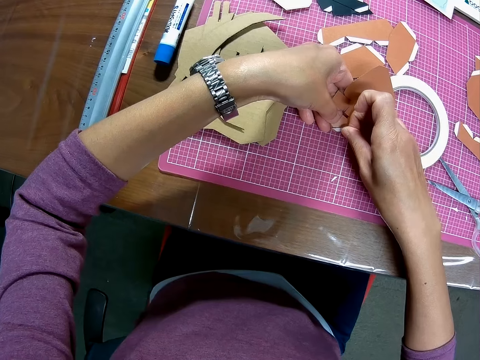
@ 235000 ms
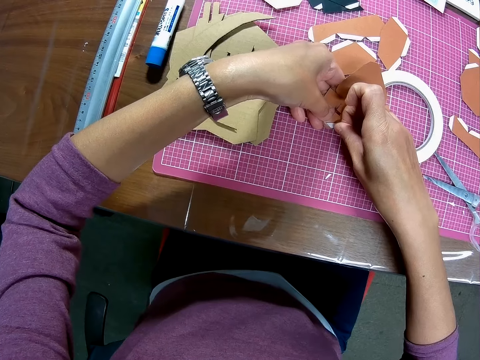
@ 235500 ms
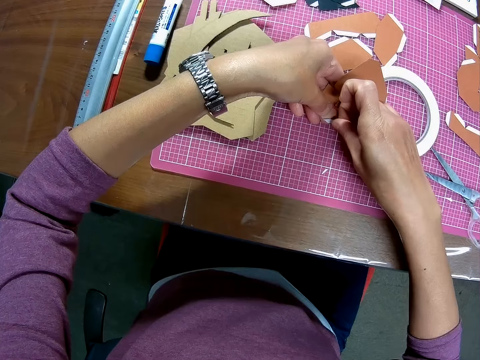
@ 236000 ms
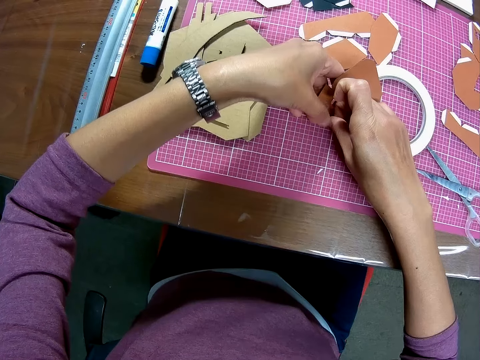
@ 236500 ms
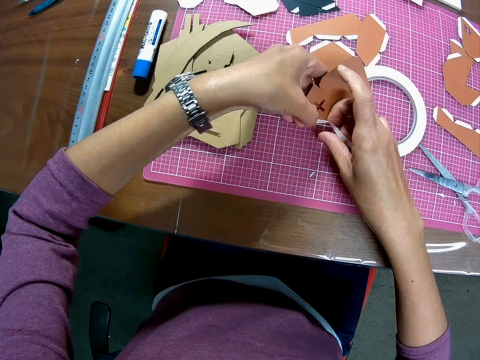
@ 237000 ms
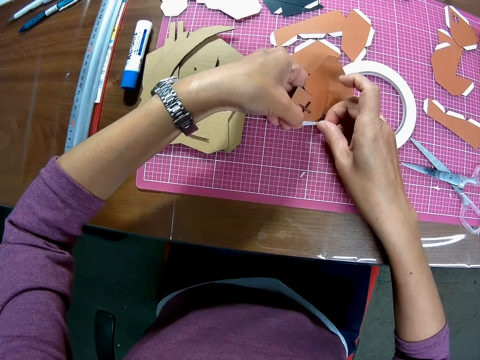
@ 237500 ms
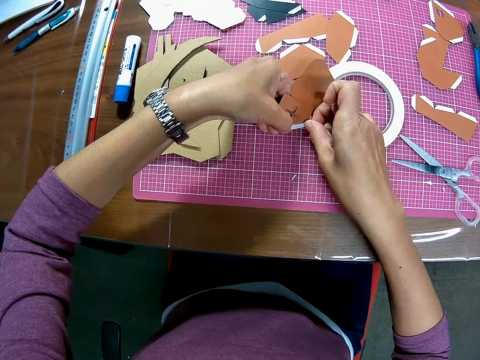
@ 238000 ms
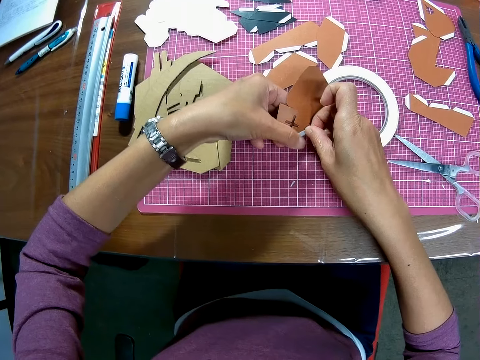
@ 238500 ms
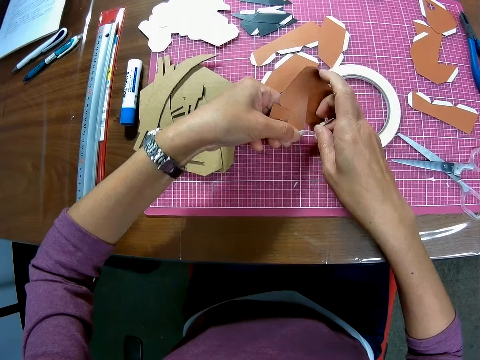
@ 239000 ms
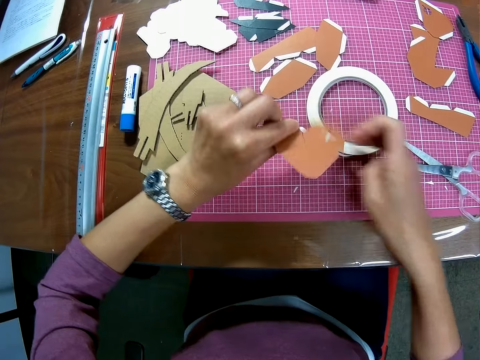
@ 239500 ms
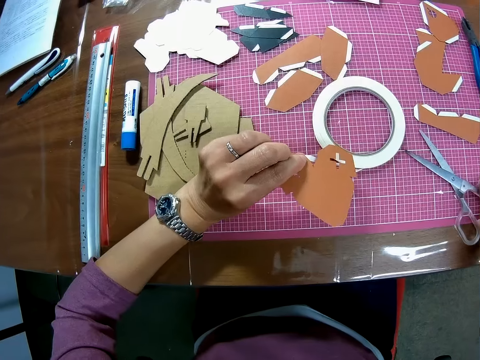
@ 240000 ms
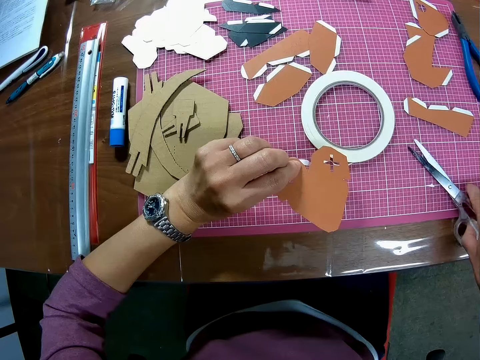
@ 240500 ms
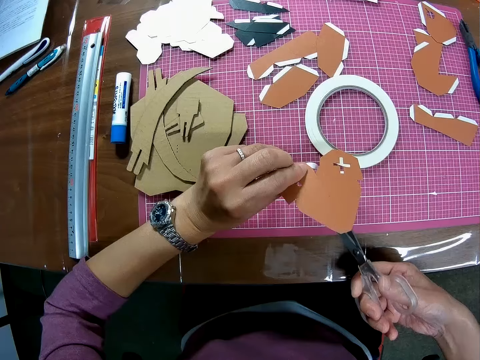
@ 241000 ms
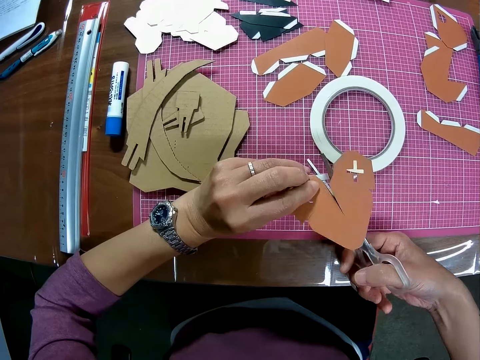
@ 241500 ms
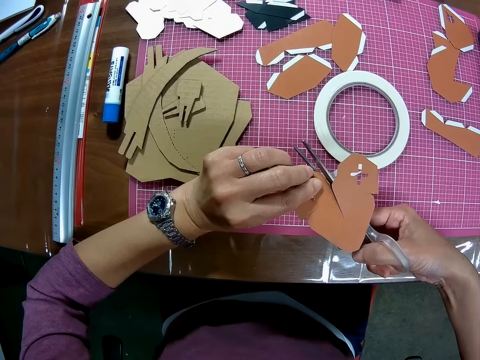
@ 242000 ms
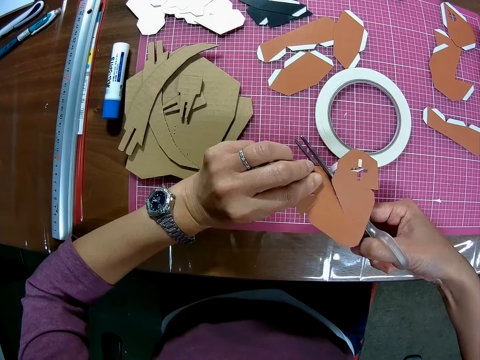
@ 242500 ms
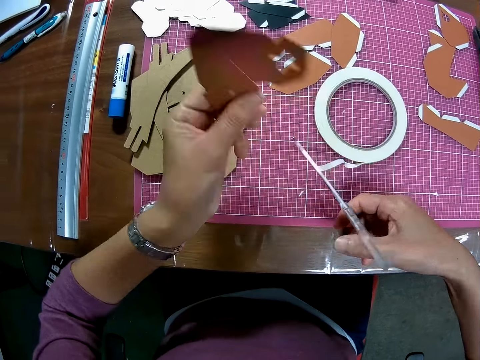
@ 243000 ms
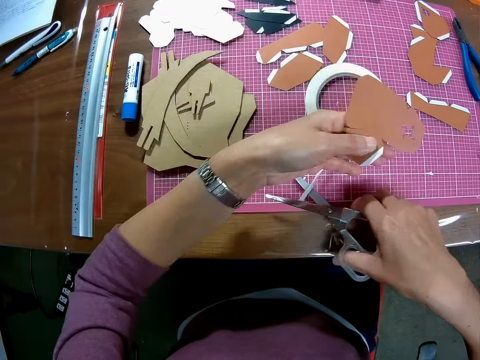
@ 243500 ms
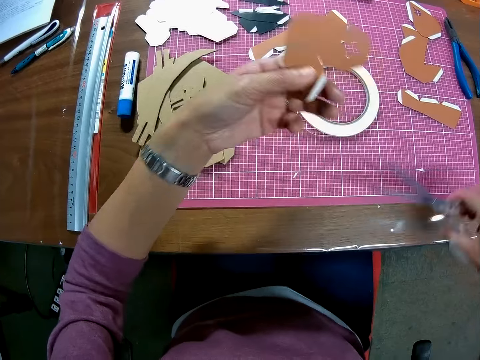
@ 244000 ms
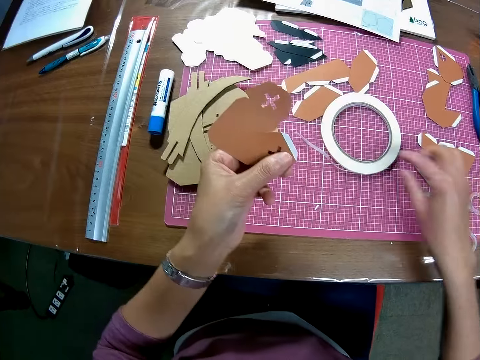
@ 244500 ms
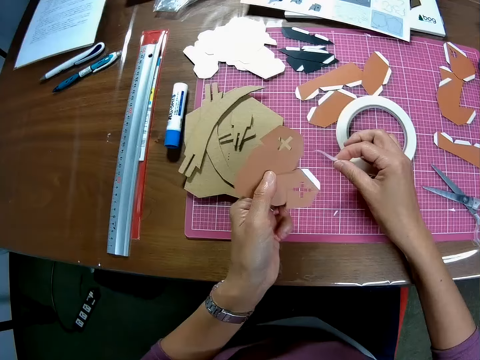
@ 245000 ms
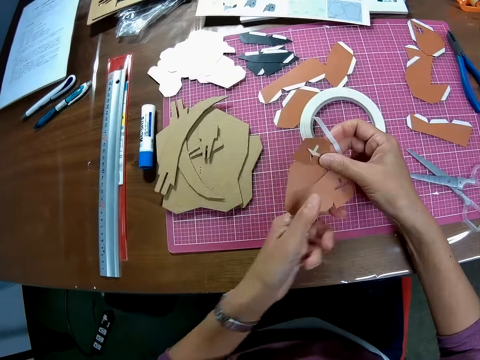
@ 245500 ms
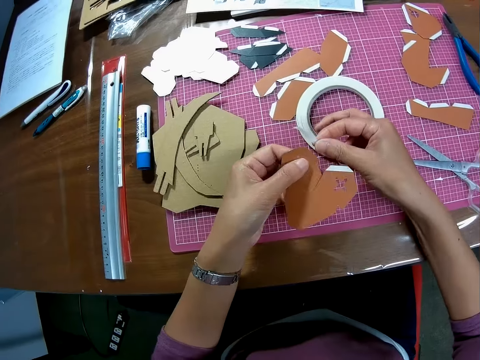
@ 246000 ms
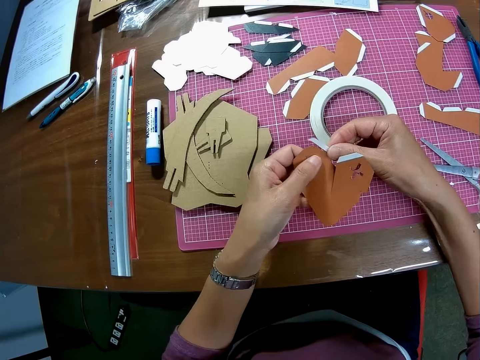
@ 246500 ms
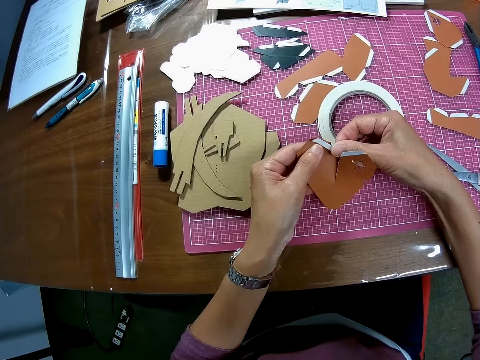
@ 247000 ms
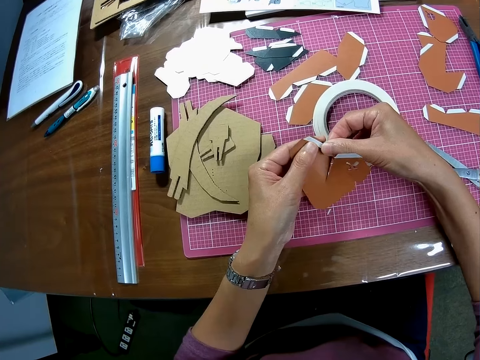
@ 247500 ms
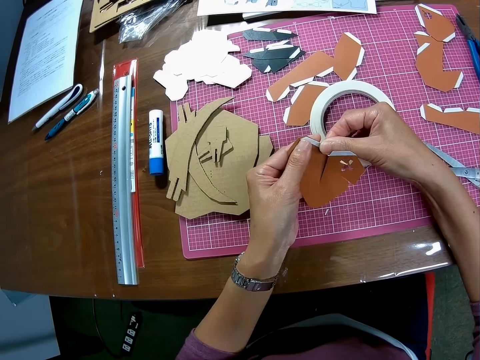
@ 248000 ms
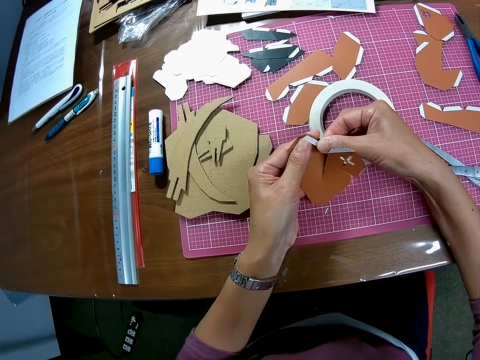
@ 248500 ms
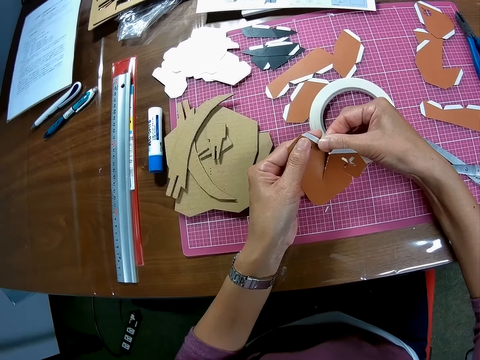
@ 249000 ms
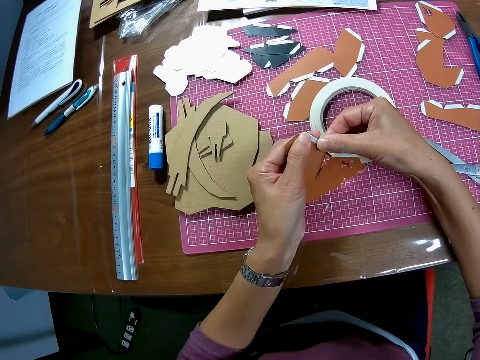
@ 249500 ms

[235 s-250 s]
The camera wearer tapes the edge of the paper with the tape on his right hand. He turns the piece of paper. He picks up the scissors with his right hand on the cutting mat on the table. He cuts the tape with the scissors. He removes the tape on the scissors with his left hand. He drops the scissors with his right hand on the cutting mat on the table. He picks up the tape on the cutting mat on the table with his right hand. He tapes the edge of the paper with the tape on his right hand.

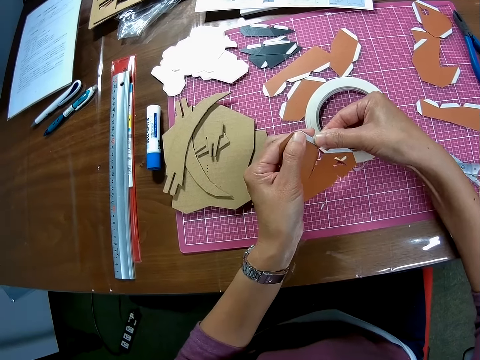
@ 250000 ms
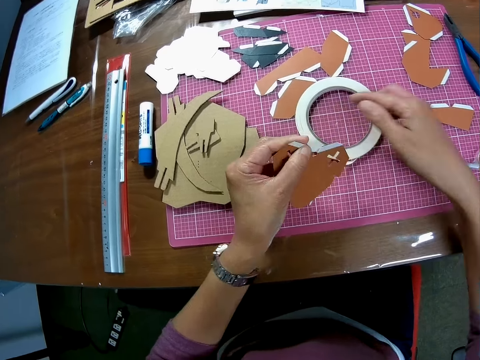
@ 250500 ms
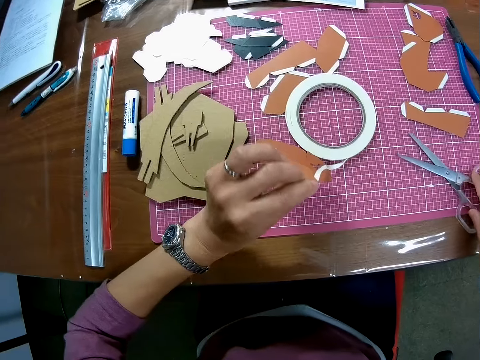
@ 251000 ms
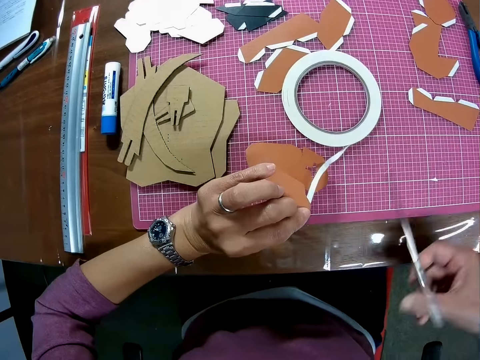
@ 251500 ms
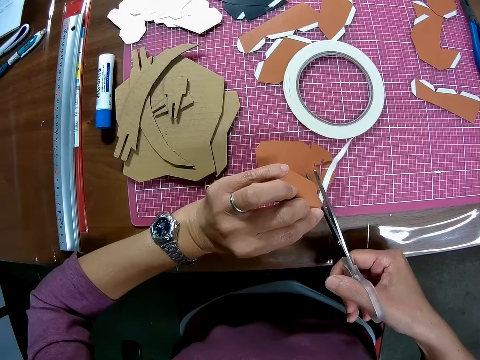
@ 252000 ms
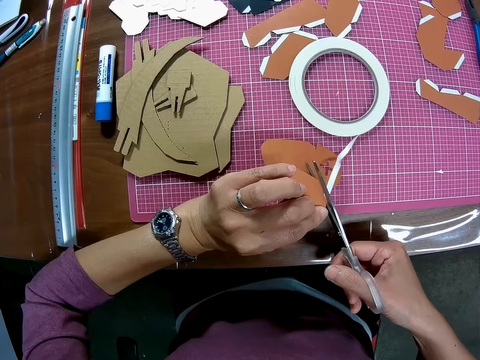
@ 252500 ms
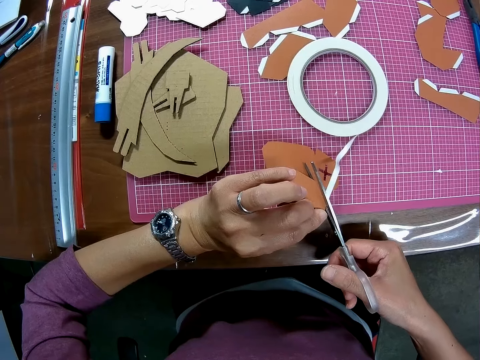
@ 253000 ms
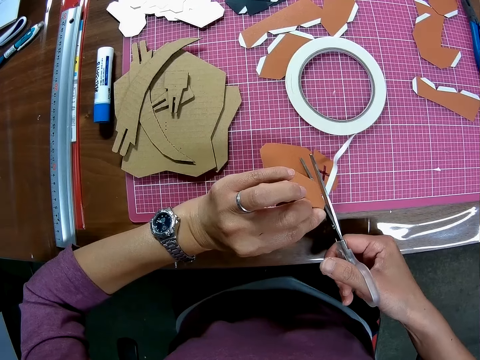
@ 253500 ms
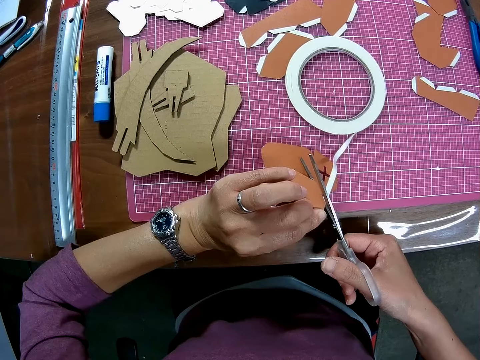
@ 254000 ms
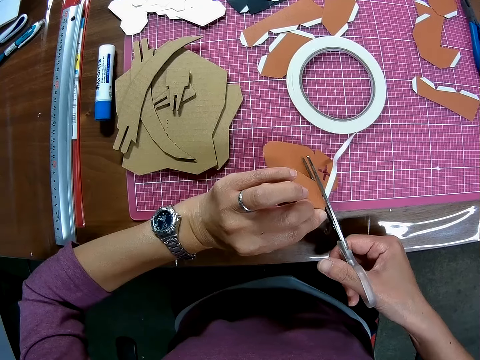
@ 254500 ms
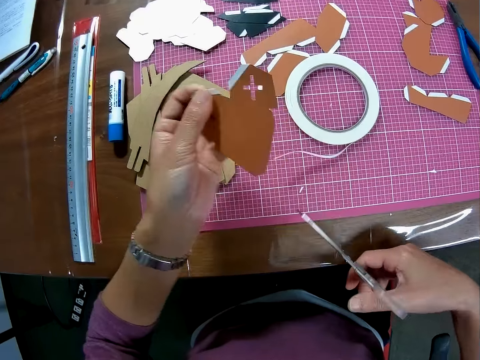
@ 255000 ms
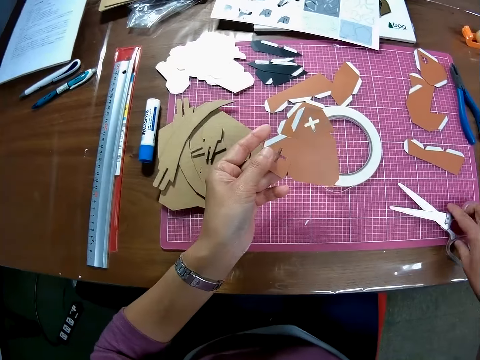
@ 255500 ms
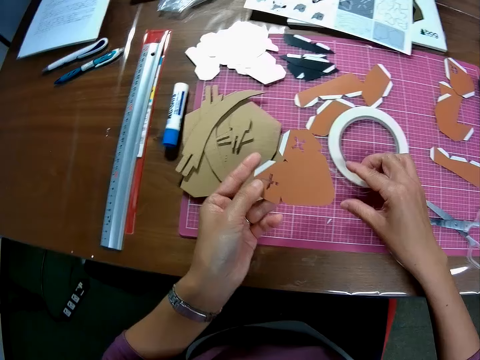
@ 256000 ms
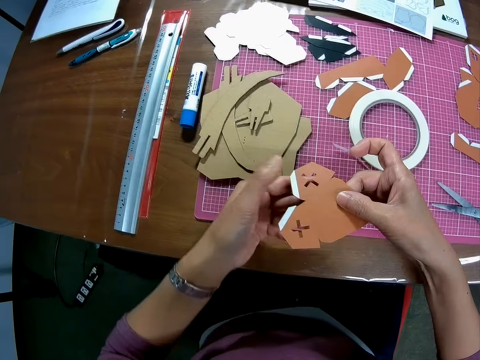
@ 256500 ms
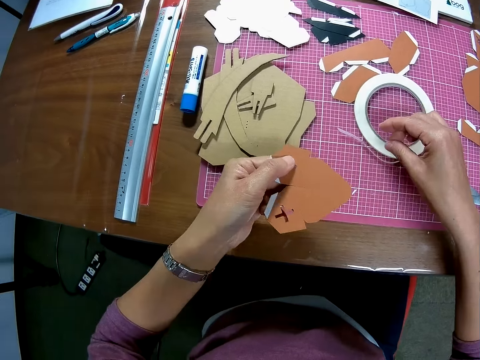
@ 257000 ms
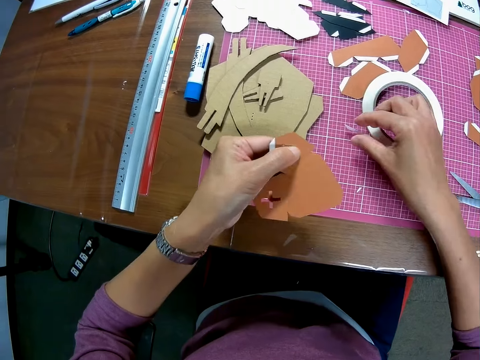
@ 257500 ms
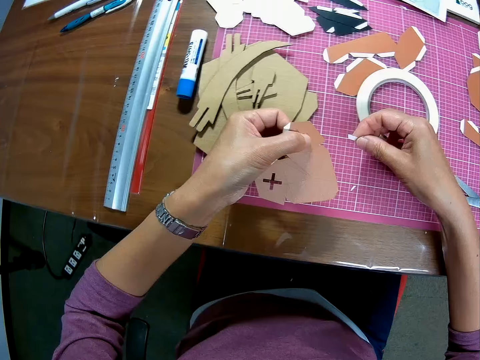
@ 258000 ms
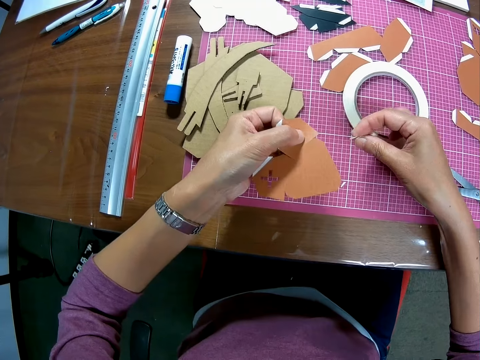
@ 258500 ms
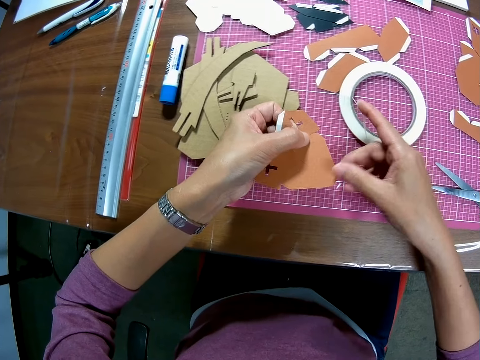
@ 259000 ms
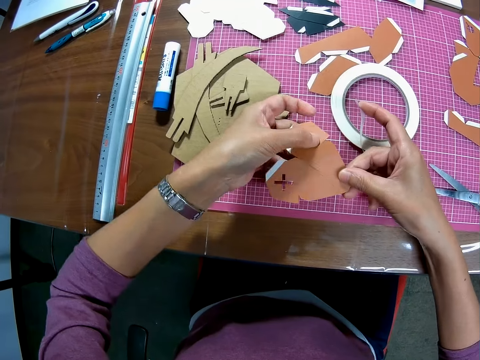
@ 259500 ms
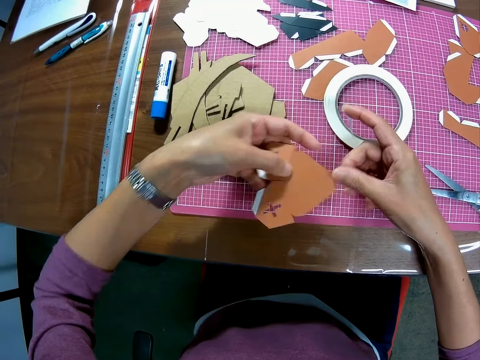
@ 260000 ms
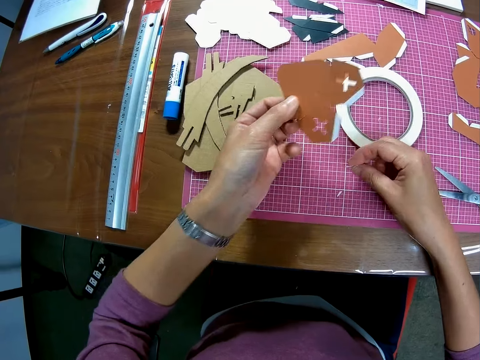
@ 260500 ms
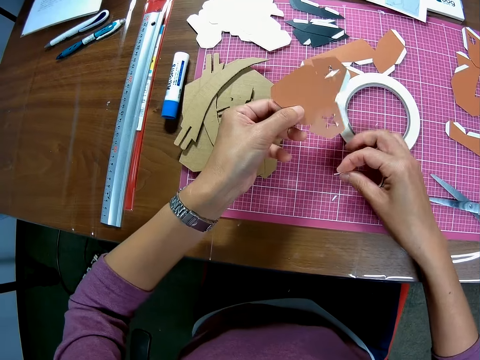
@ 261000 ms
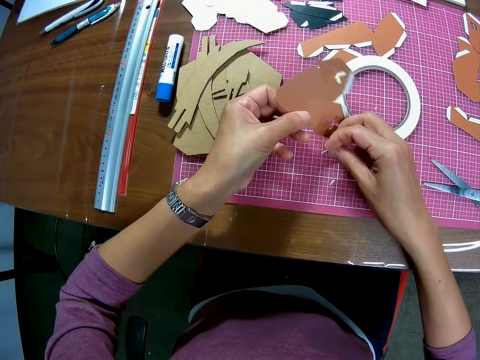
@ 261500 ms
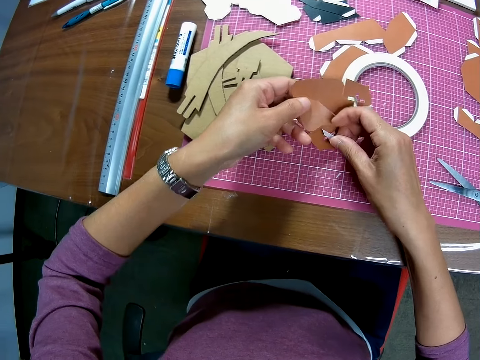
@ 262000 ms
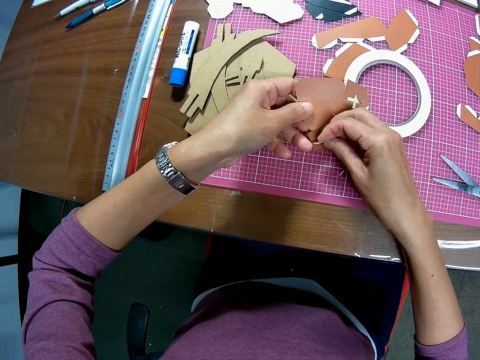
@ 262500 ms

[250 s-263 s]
The camera wearer picks up the scissors with his right hand on the cutting mat on the table. He cuts the tape with the scissors. He drops the scissors with his right hand on the cutting mat on the table. He touches the paper with his right hand. He picks up the tape on the cutting mat on the table with his right hand. He turns the paper on his left hand with his right hand.
